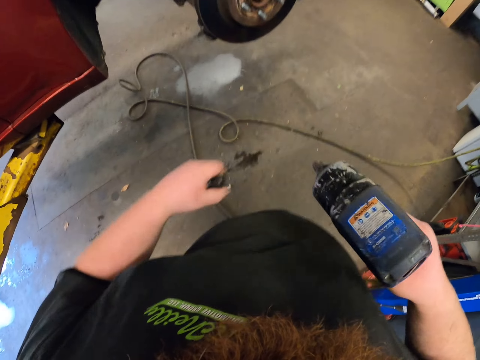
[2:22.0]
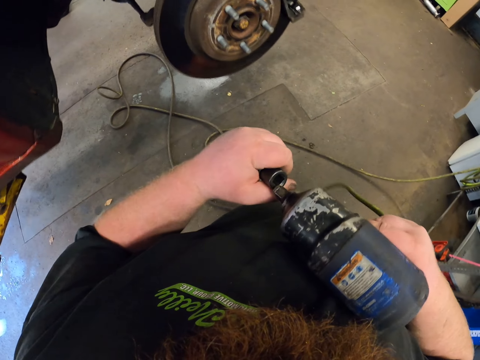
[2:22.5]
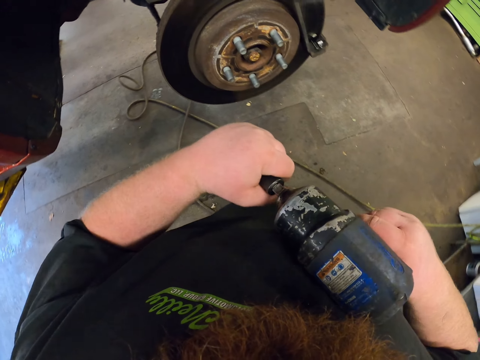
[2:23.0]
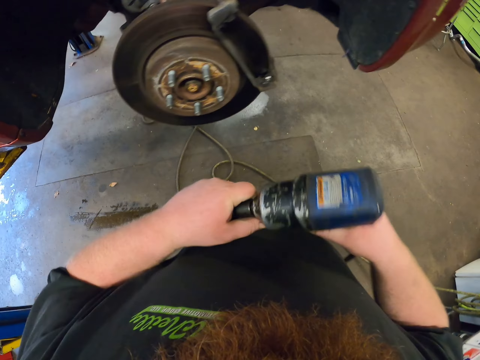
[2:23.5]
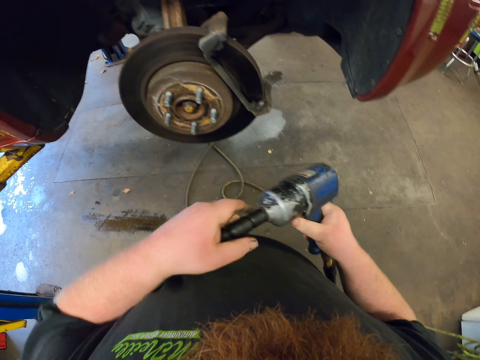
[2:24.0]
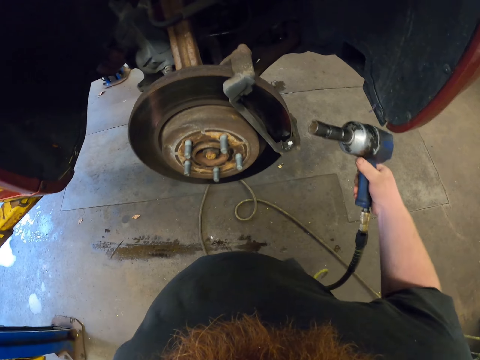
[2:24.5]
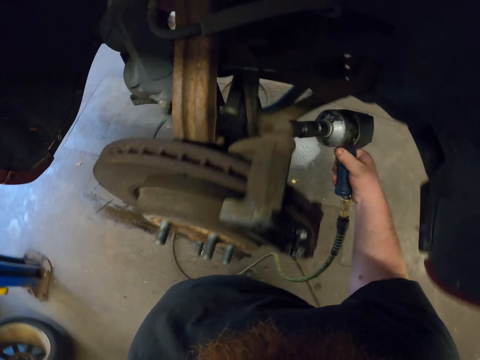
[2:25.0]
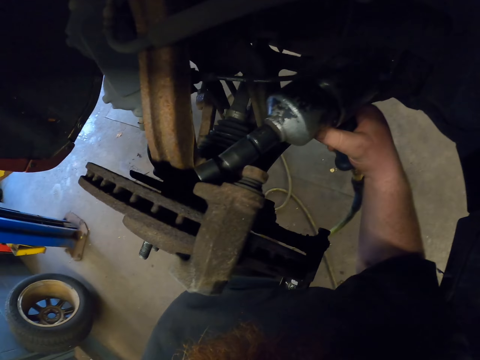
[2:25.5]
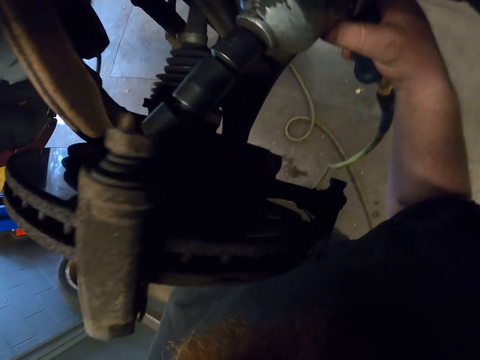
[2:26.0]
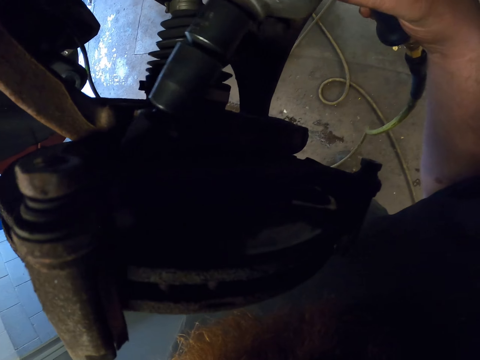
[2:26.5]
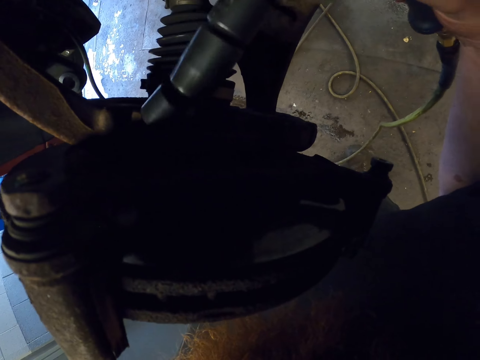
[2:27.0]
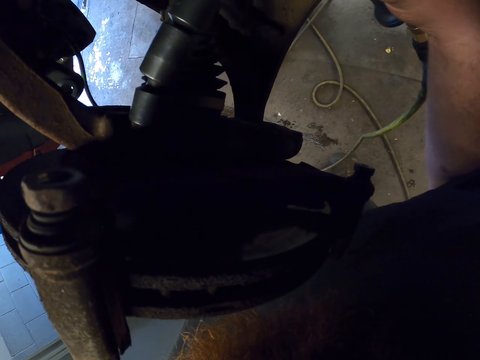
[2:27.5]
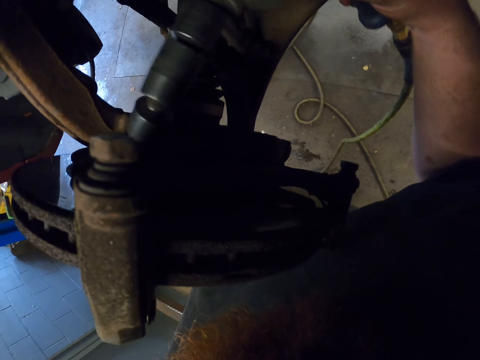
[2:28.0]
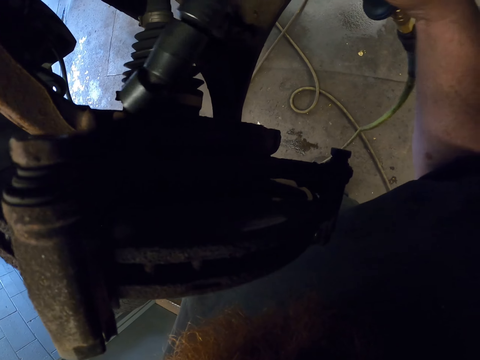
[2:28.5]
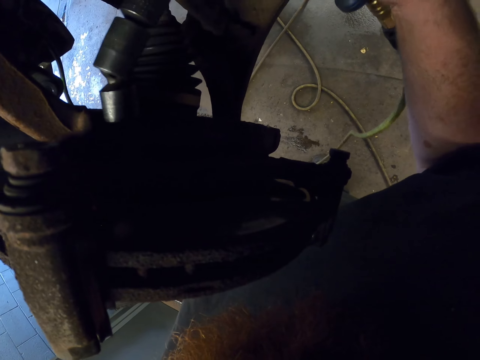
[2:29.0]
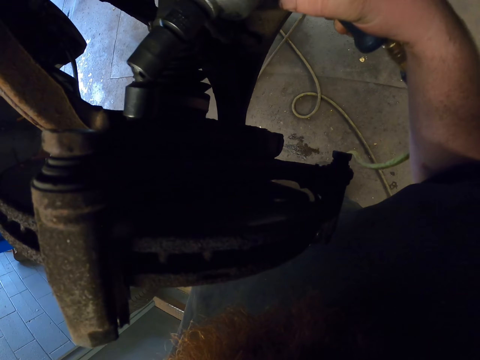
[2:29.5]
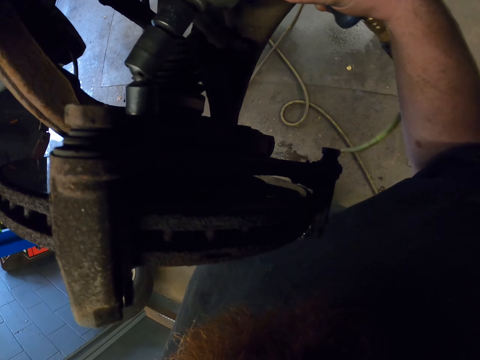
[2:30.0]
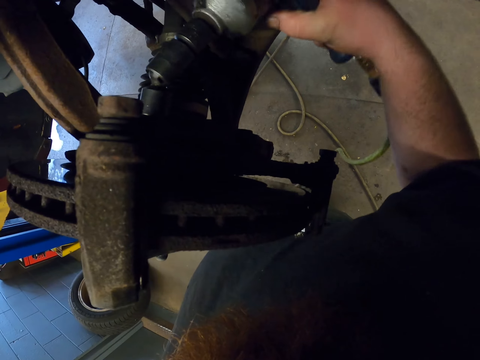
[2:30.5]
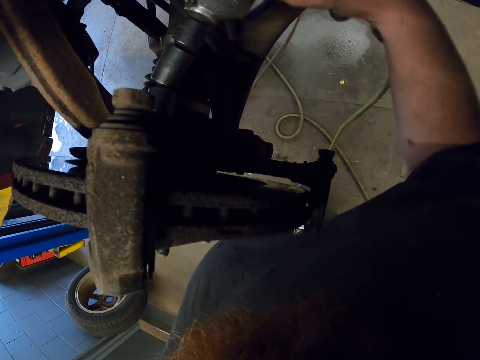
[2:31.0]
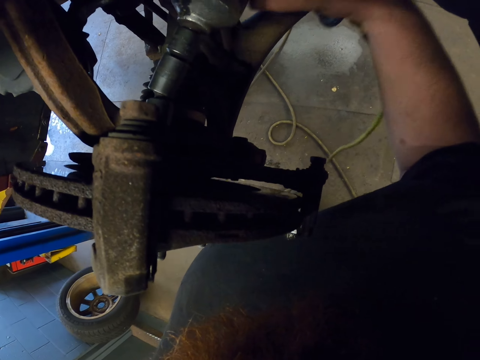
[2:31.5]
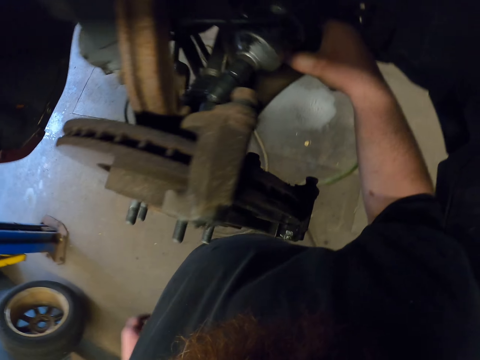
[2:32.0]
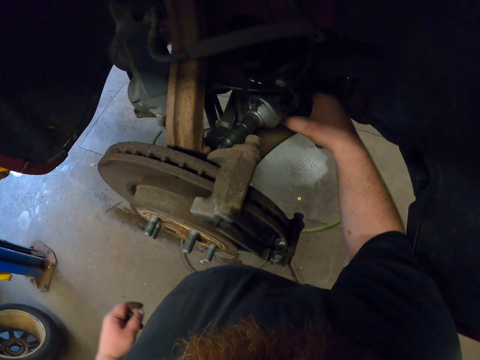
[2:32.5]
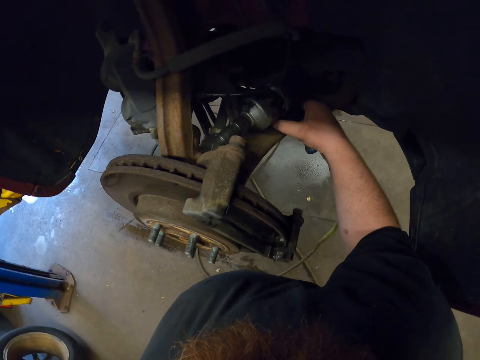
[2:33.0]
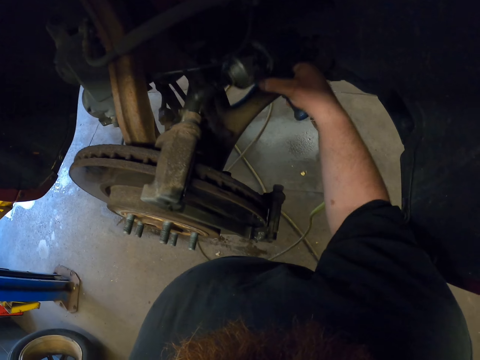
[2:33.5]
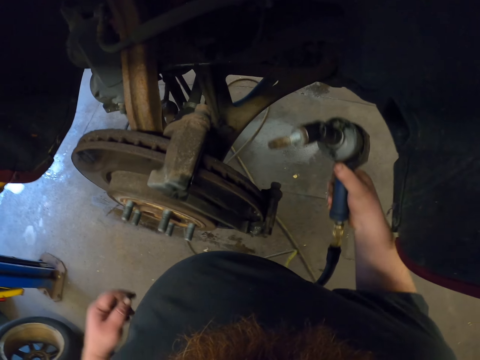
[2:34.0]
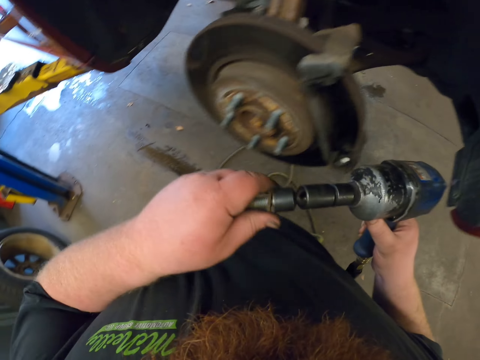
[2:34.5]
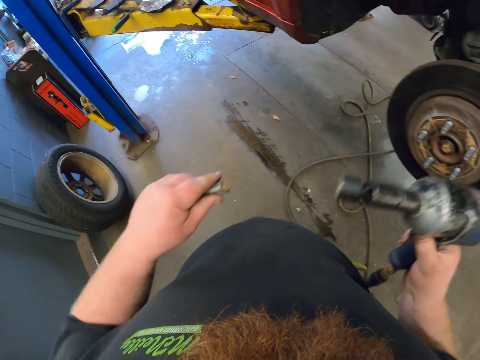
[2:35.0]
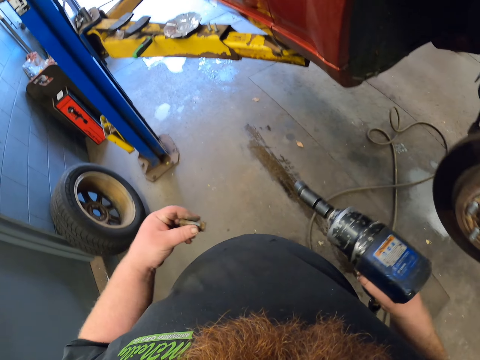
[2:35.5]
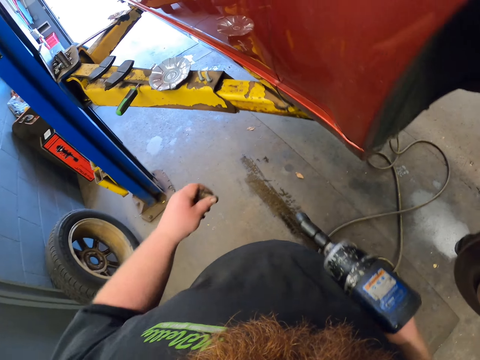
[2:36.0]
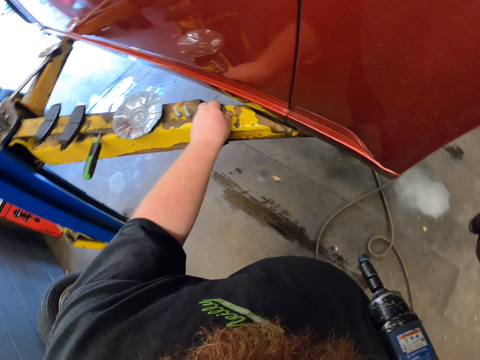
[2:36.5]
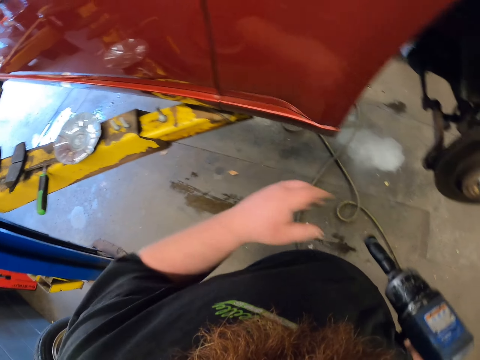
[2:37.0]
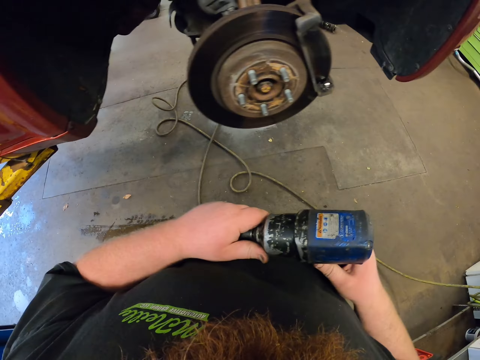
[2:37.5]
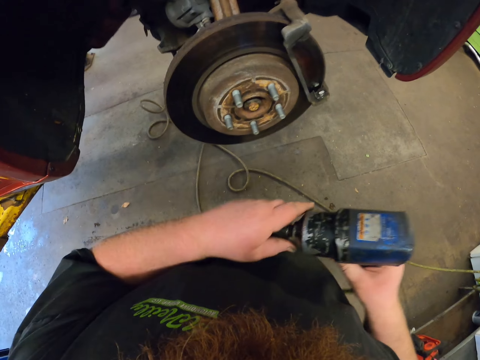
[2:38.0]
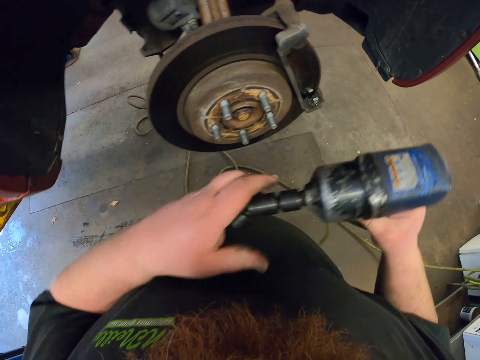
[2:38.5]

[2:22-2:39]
The camera wearer fixes a ratchet handle on the drilling machine. They fix the brake disc. They put a bolt on the tile. They remove a bolt from the machine. They put the bolt on the stand.

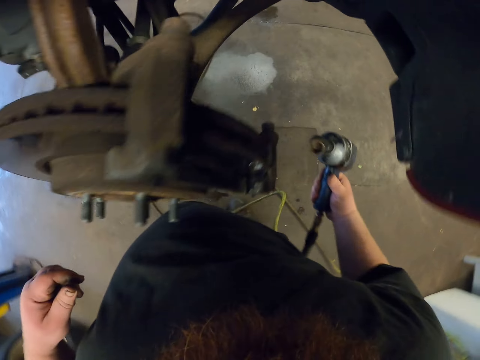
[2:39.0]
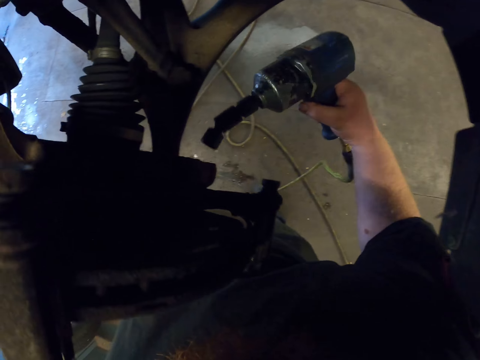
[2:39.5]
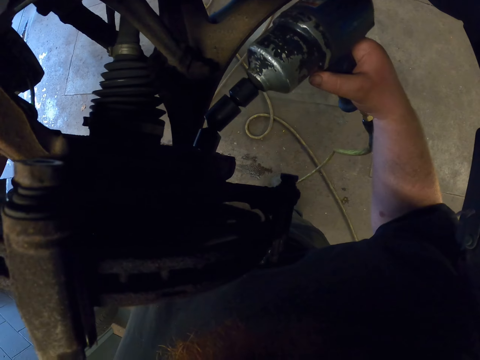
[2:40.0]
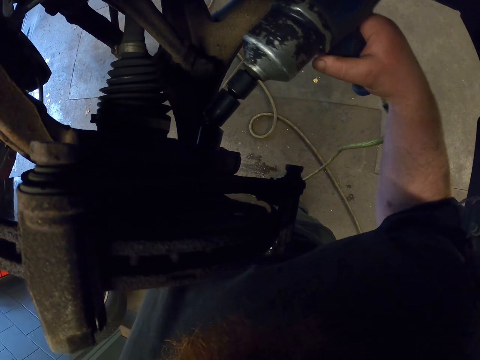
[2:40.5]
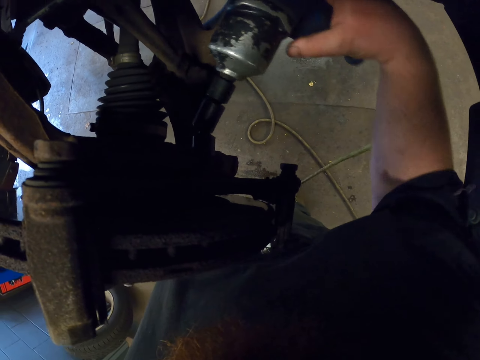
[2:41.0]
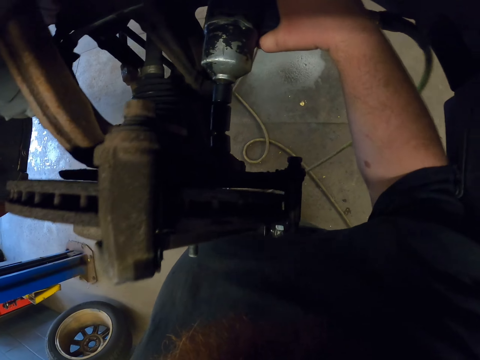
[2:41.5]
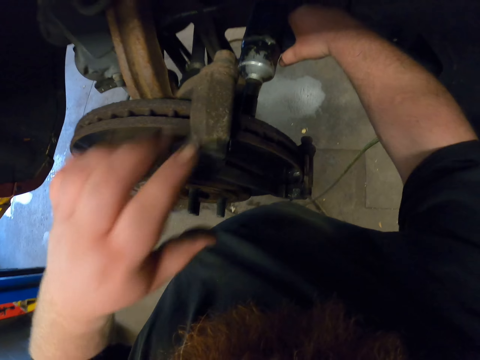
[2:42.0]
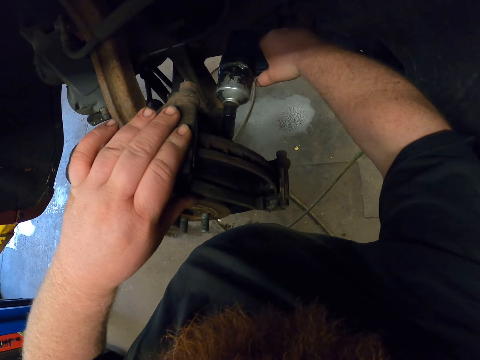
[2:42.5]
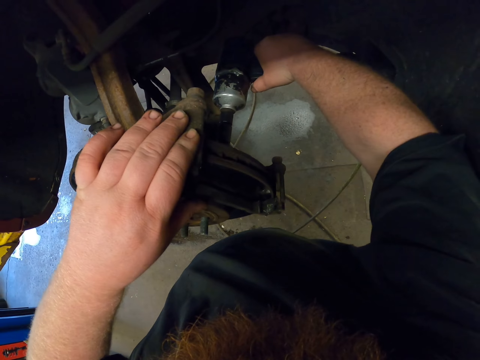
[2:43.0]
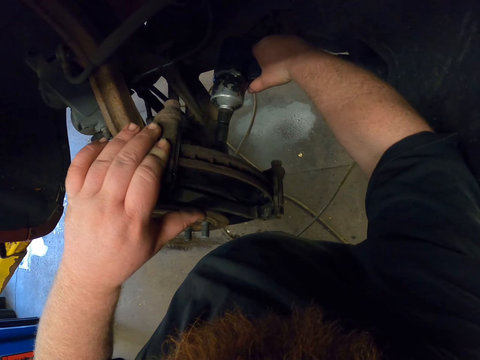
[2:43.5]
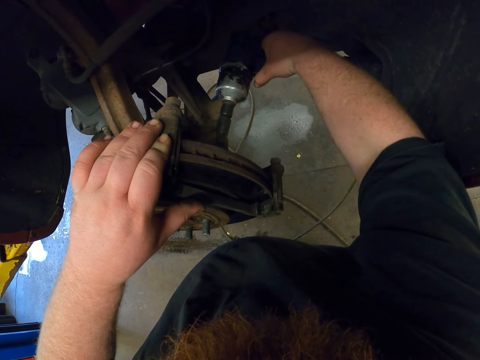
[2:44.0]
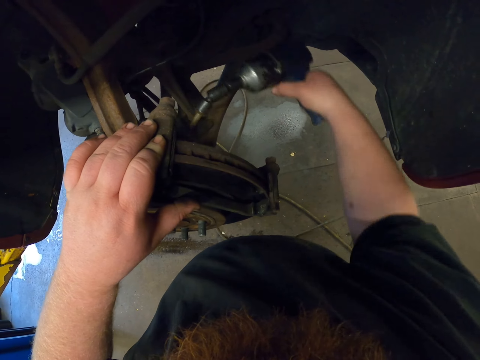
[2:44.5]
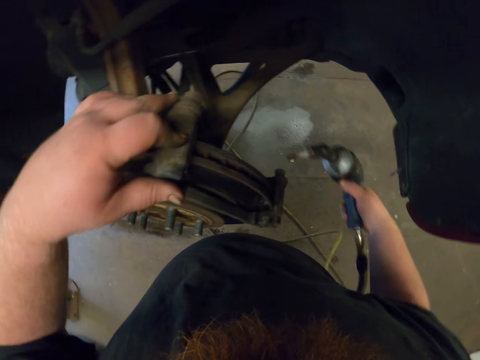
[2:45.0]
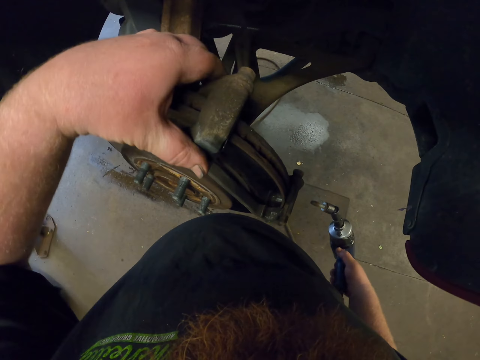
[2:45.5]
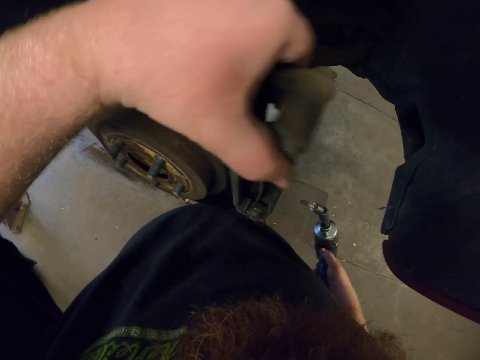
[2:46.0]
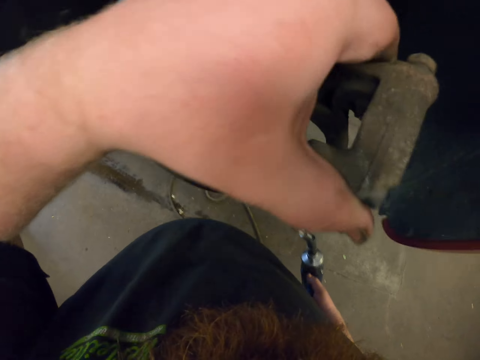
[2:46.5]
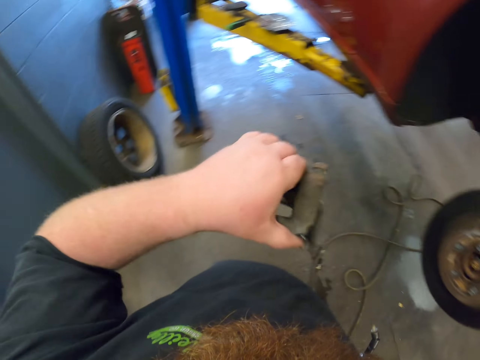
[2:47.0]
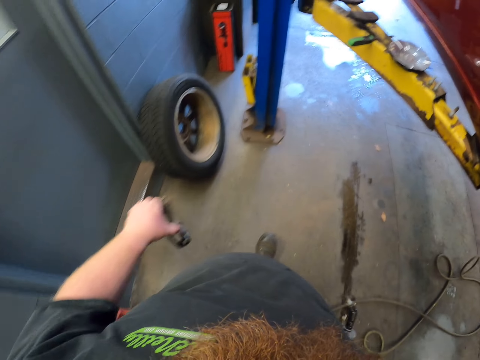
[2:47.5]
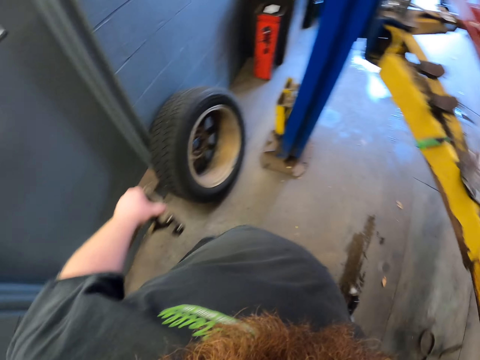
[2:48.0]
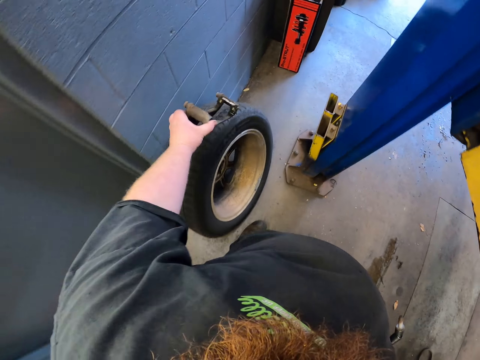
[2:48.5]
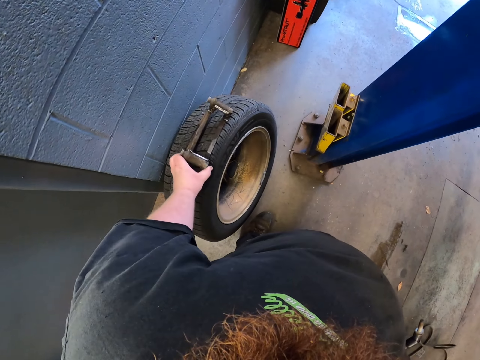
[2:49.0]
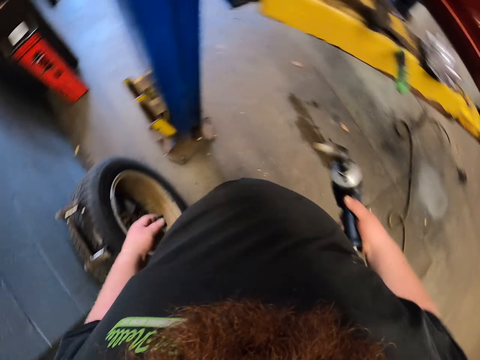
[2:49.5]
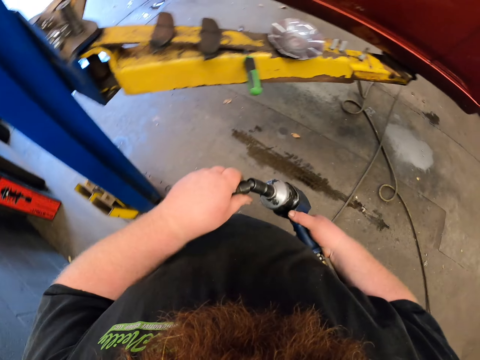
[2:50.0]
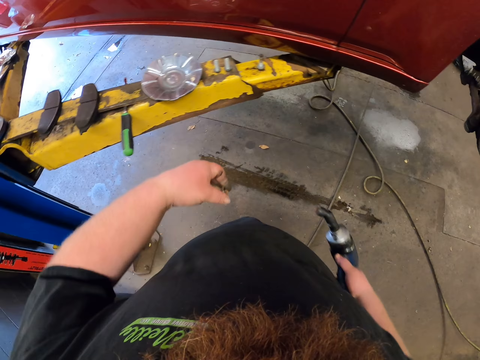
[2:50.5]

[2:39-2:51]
The camera wearer fixes the brake disc. They hold the brake disc. They remove a bolt from the brake disc. They remove a metal bar from the brake disc. They walk. They put the metal bar on the tire.
